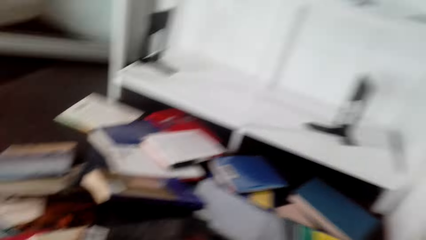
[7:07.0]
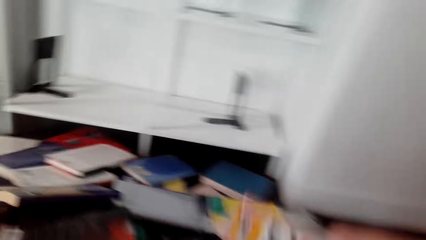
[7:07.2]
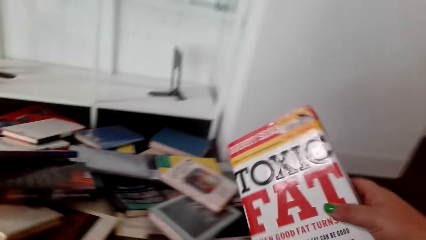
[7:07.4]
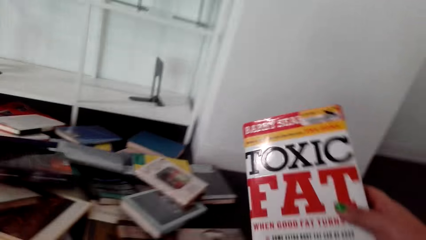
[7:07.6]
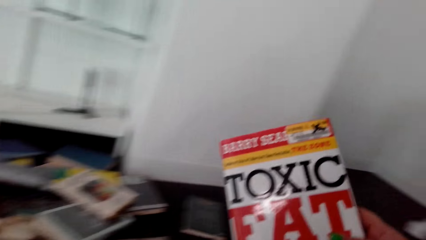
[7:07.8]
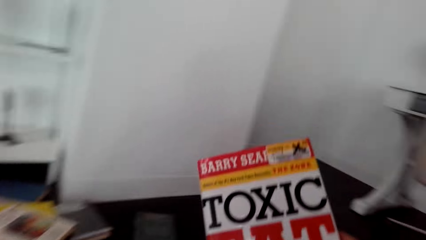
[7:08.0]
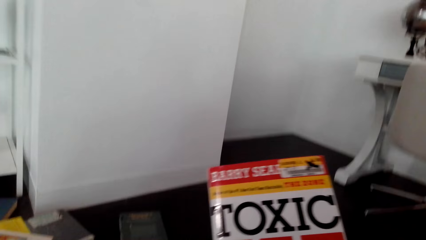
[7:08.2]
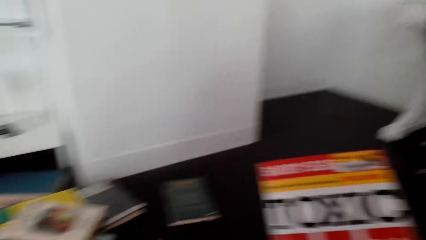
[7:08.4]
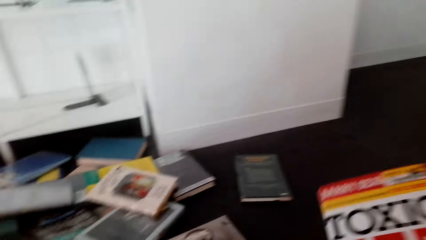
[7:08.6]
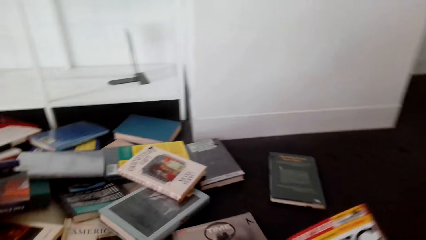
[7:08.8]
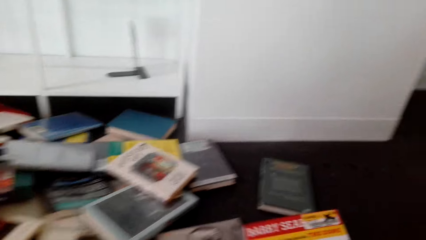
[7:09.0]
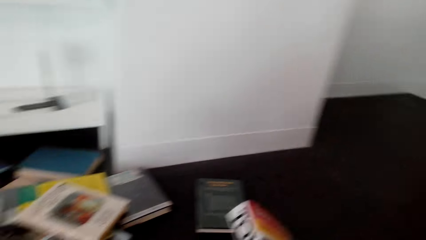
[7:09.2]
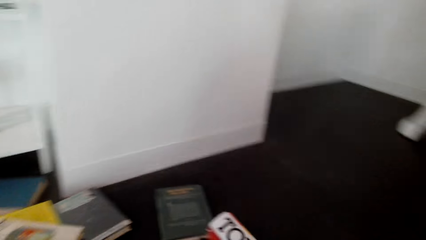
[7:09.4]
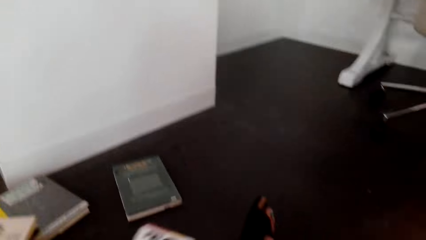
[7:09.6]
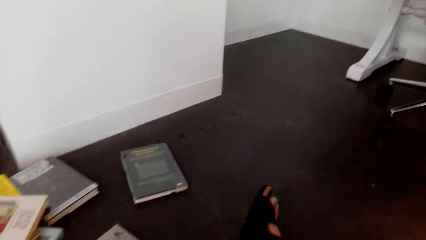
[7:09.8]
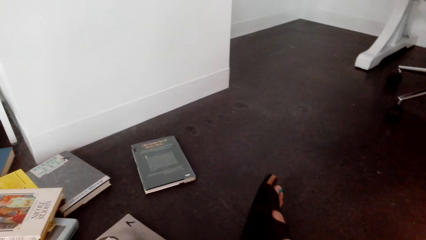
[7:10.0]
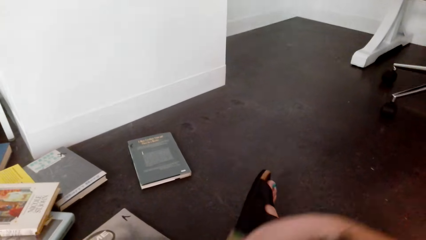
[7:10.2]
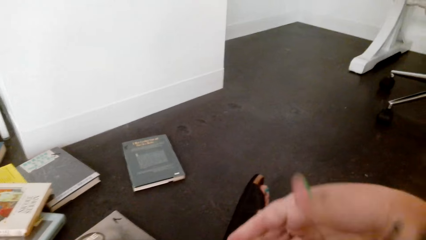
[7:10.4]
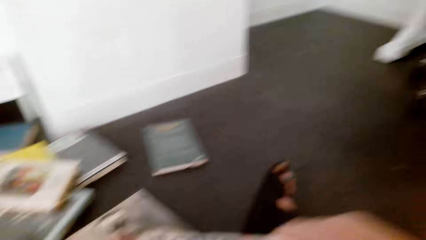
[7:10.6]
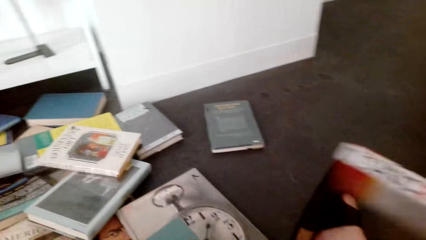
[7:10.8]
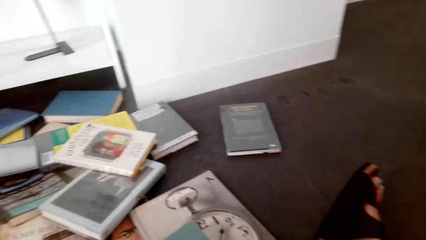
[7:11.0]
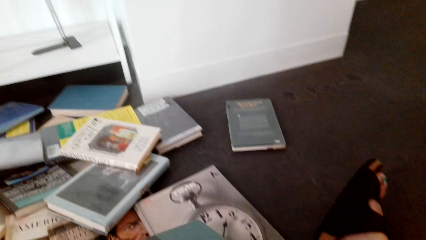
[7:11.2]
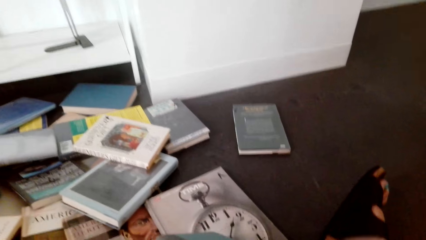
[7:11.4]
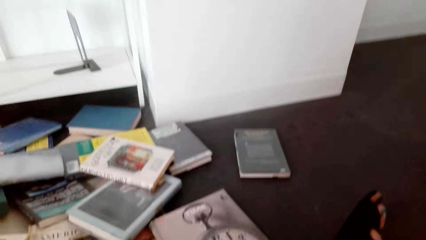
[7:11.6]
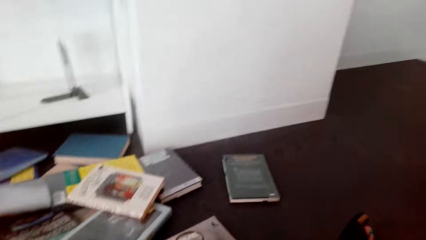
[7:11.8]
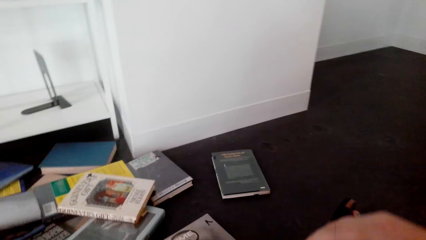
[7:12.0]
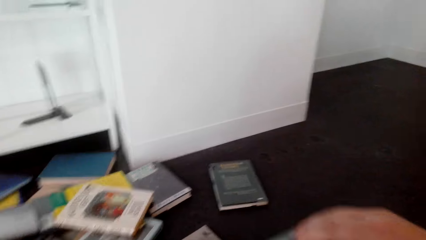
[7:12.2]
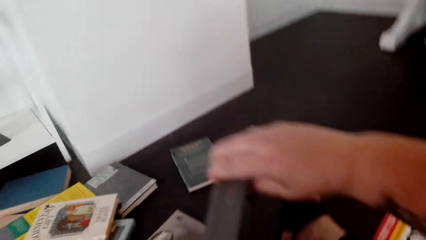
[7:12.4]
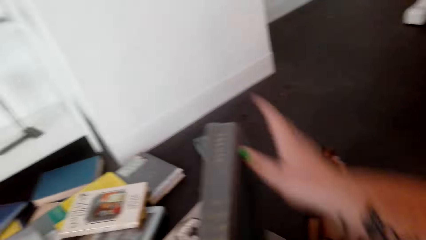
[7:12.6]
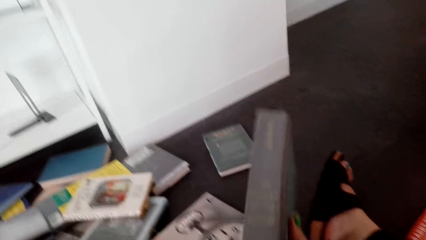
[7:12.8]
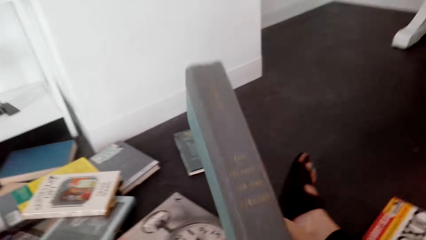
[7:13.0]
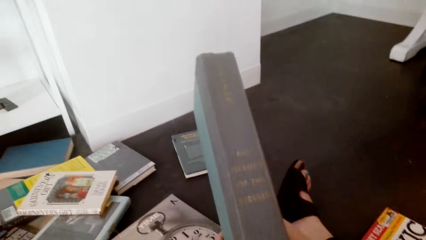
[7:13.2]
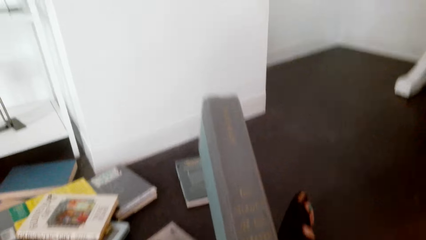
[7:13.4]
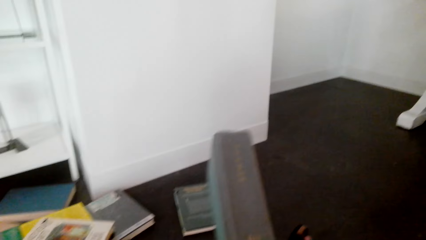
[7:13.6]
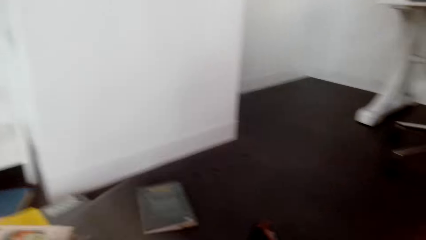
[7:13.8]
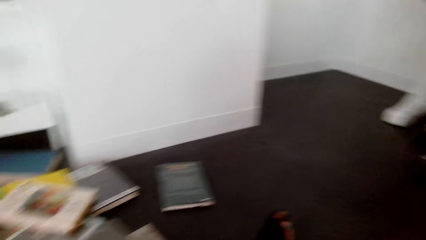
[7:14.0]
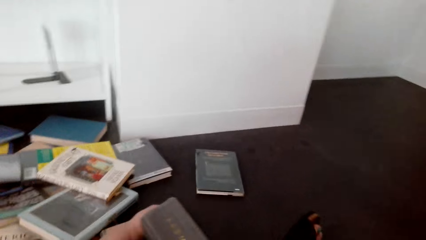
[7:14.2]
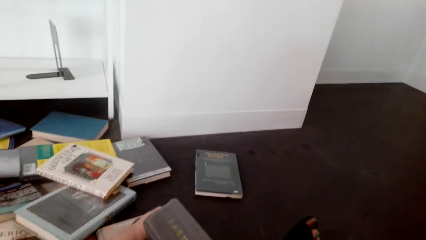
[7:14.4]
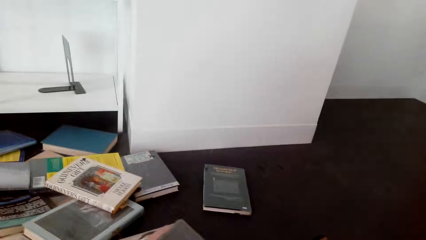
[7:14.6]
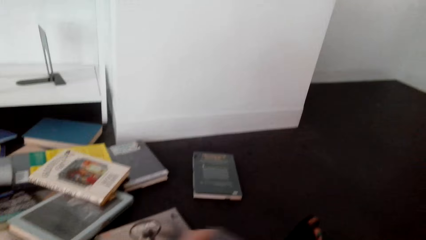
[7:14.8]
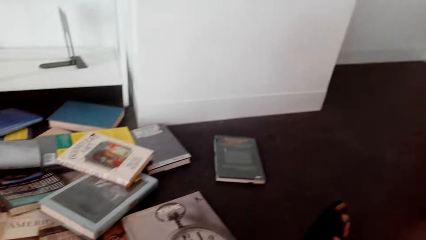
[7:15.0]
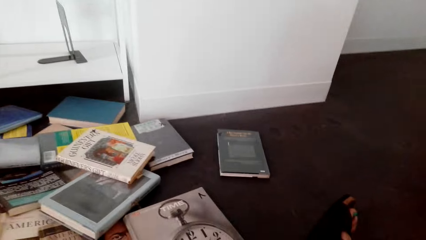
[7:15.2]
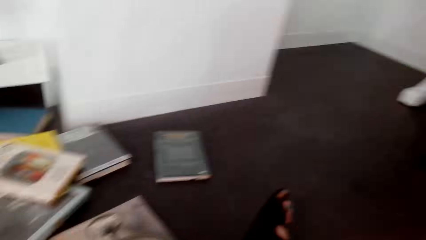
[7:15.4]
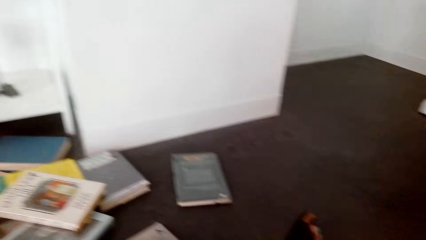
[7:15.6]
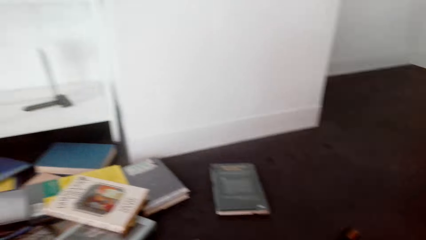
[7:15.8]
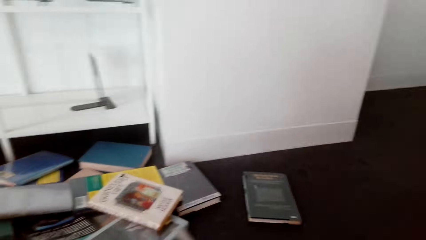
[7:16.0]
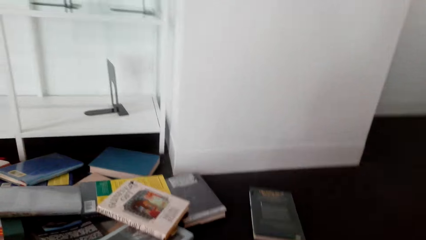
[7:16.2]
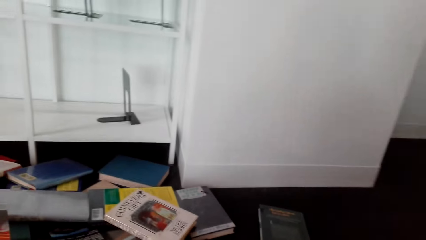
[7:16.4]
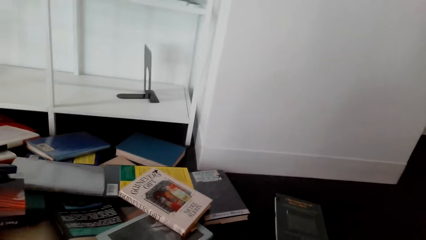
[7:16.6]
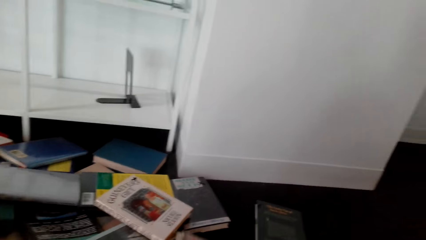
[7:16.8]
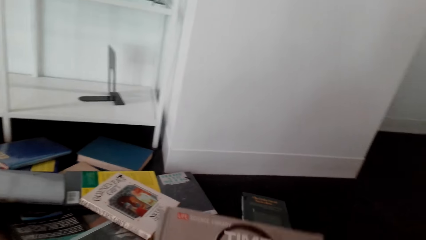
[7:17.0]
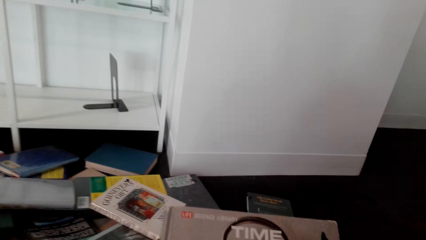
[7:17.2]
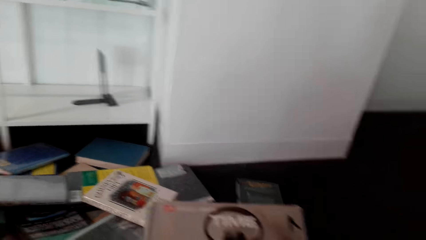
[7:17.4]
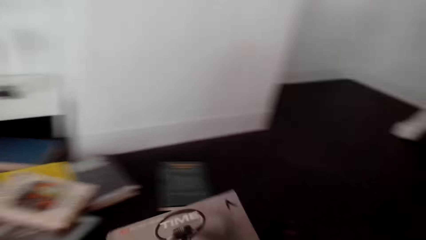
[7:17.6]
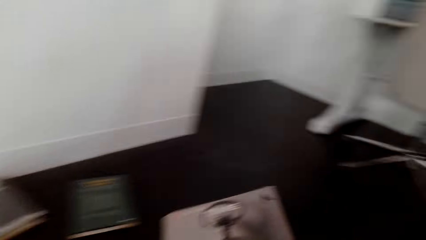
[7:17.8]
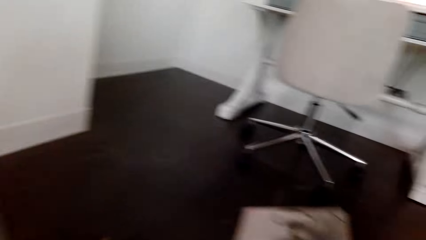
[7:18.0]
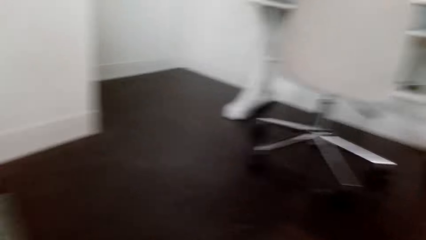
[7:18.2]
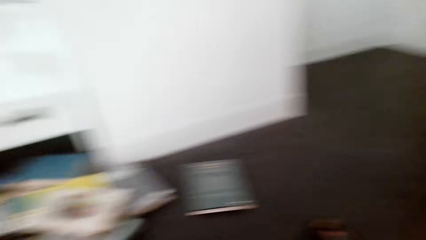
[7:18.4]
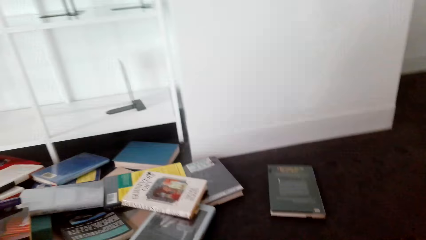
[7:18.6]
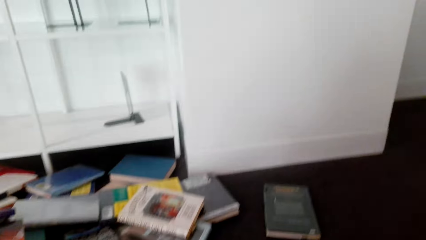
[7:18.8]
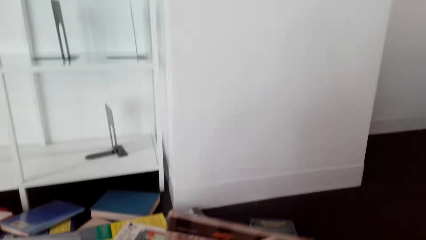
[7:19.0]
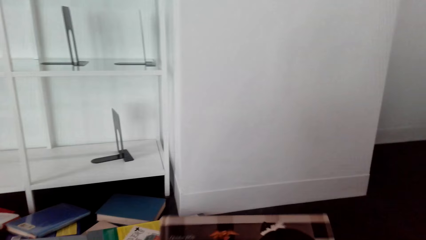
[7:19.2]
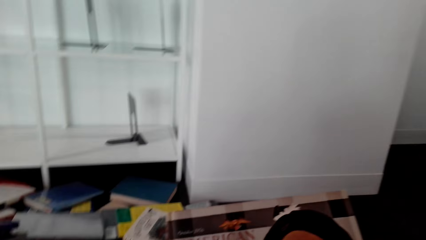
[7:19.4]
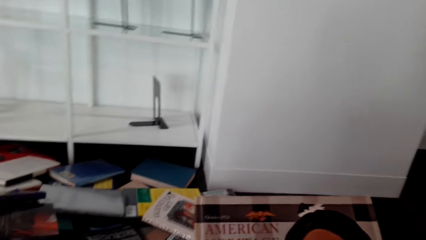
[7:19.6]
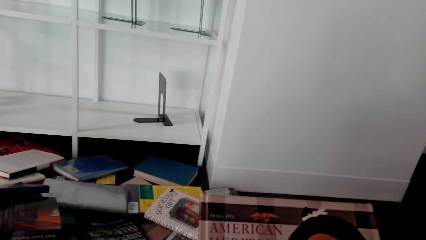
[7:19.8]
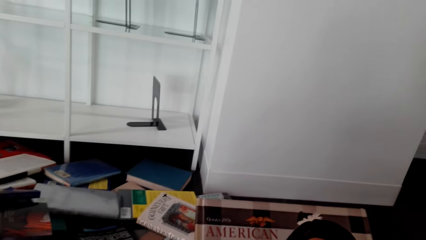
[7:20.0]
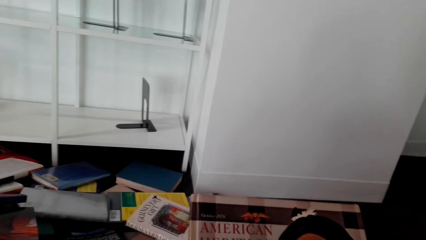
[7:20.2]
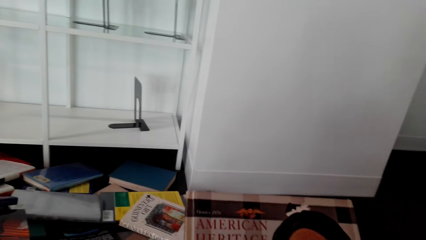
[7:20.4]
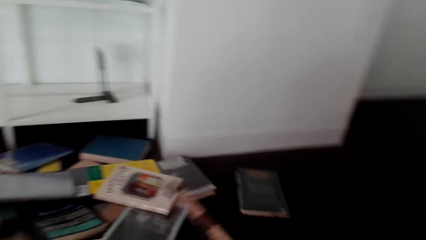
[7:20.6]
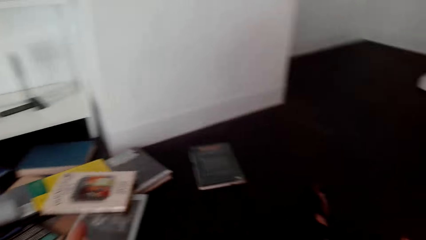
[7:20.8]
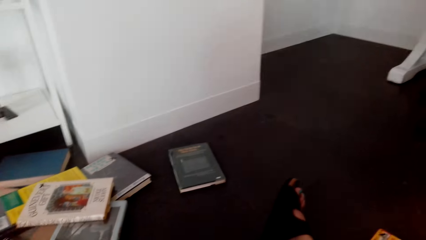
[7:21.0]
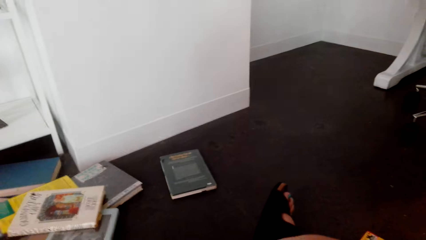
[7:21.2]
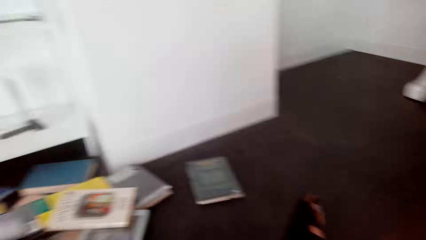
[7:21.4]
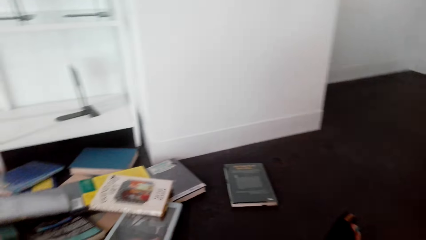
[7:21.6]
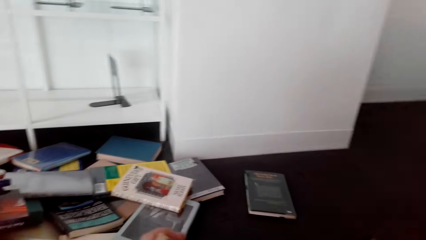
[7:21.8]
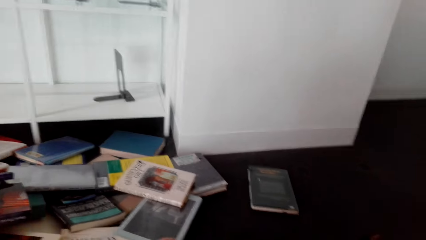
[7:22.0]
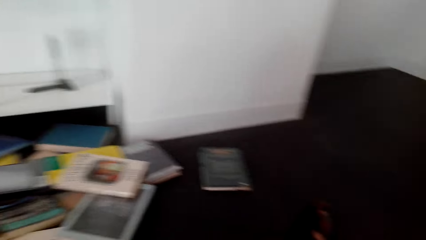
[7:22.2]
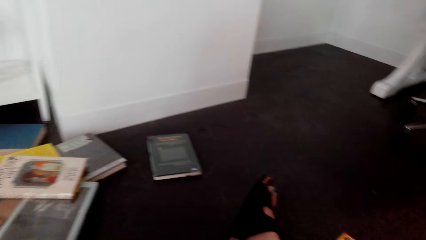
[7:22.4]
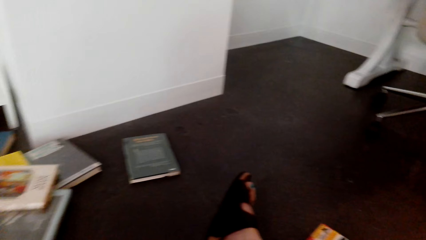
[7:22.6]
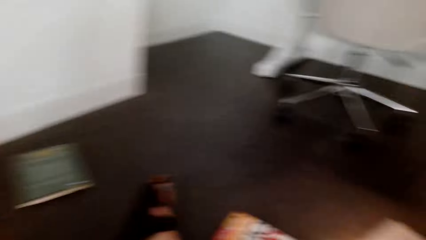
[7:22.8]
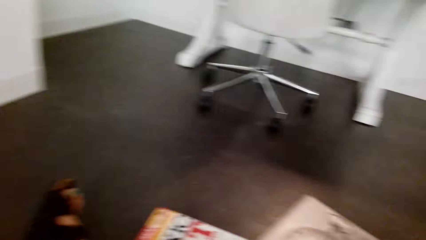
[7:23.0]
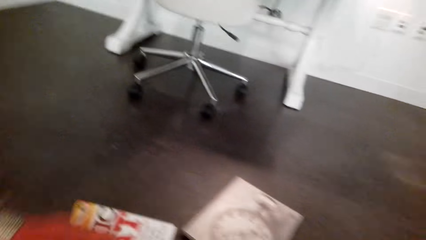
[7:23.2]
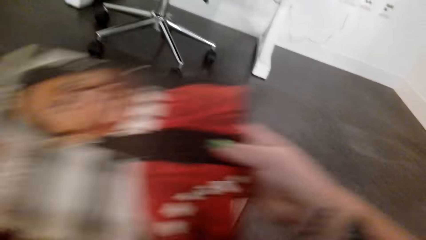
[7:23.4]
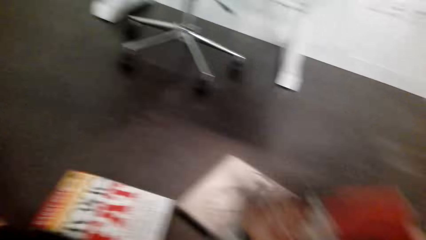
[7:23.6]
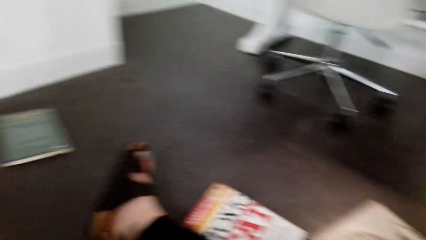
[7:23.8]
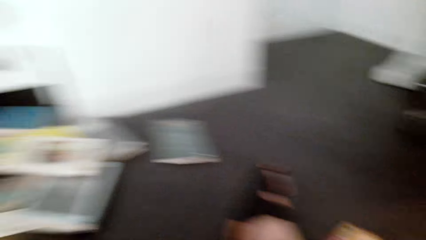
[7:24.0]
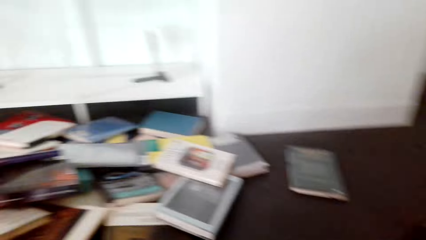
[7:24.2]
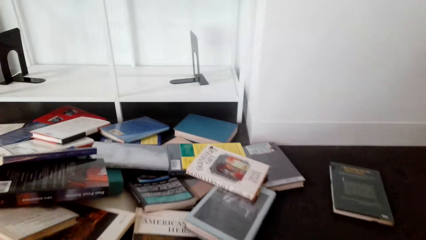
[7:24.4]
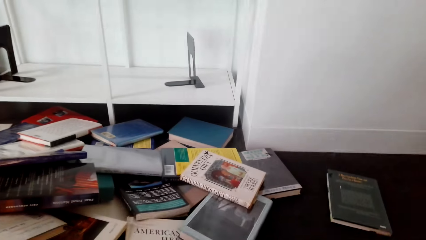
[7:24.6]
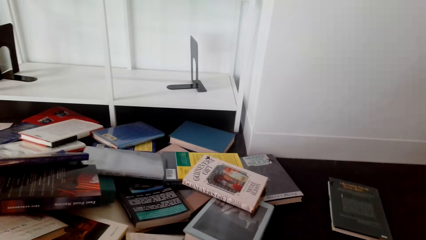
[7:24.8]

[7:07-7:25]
The camera wearer lifts the book. They place the book on a floor. They lift the book. They place the book on the floor. They lift the book. They place the book on the floor. They lift the book. They place the book on the floor.
